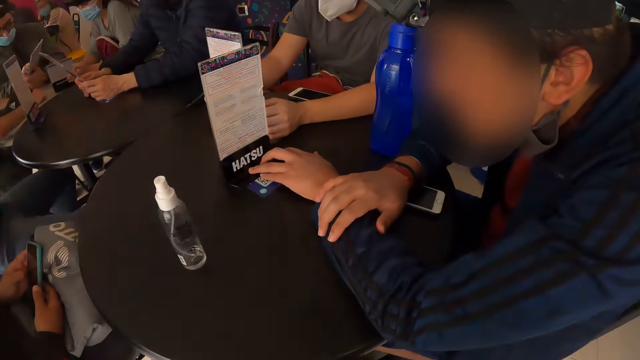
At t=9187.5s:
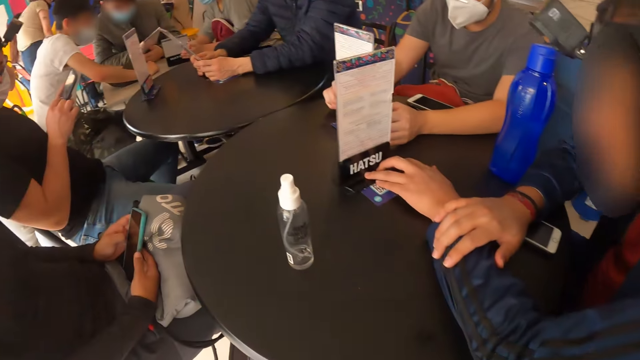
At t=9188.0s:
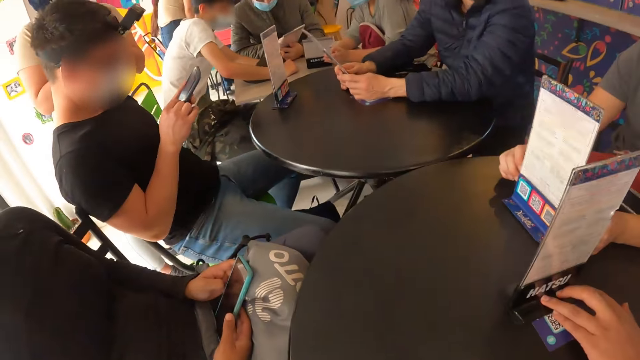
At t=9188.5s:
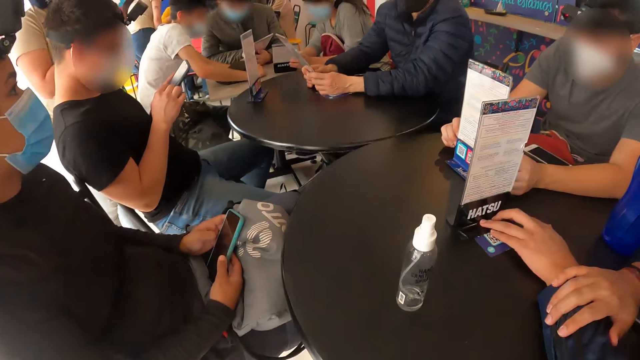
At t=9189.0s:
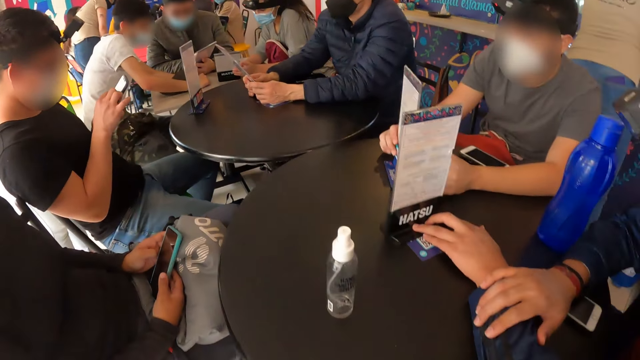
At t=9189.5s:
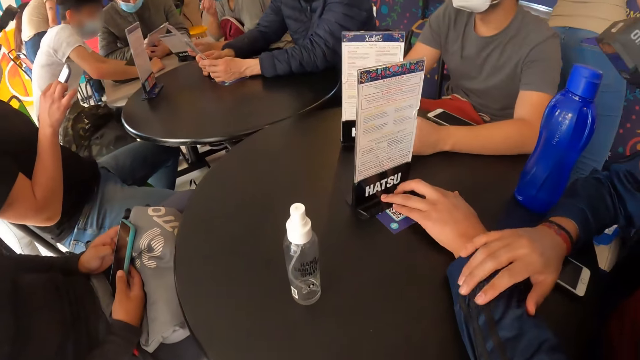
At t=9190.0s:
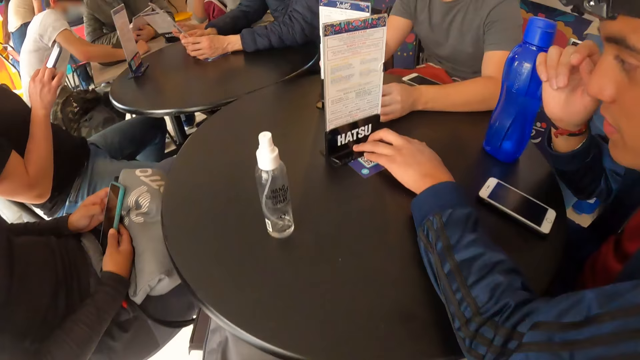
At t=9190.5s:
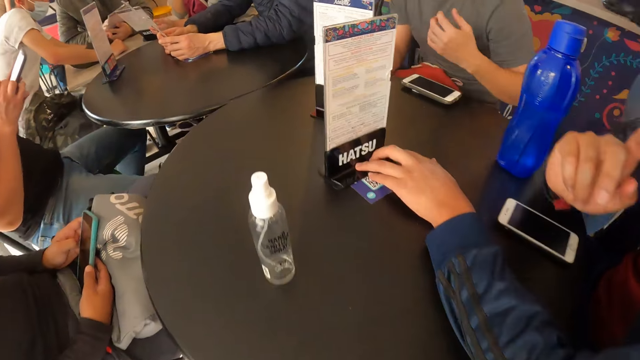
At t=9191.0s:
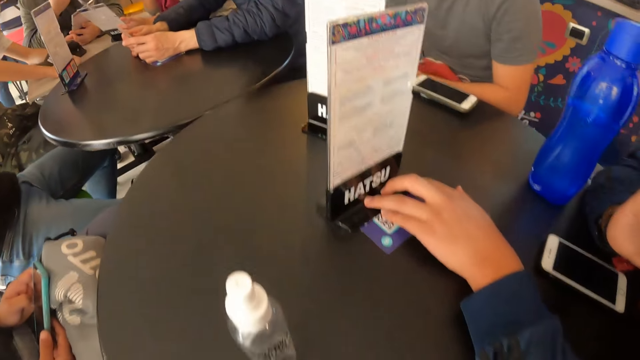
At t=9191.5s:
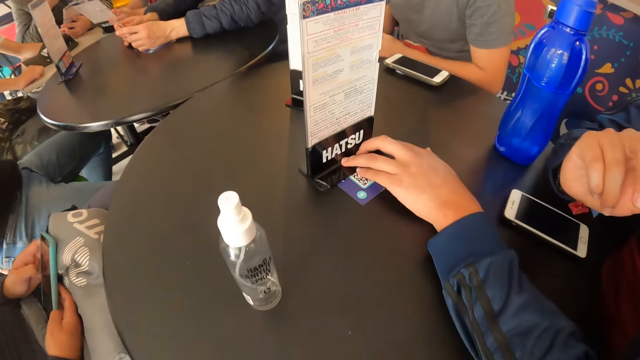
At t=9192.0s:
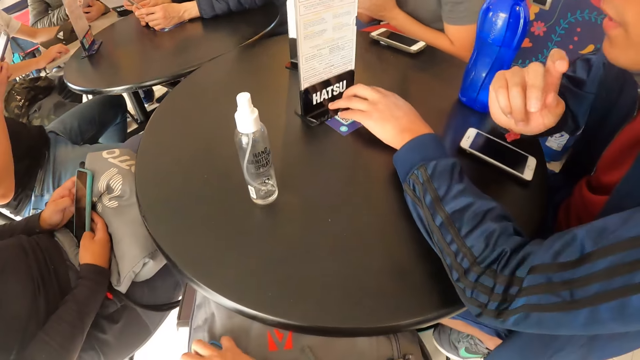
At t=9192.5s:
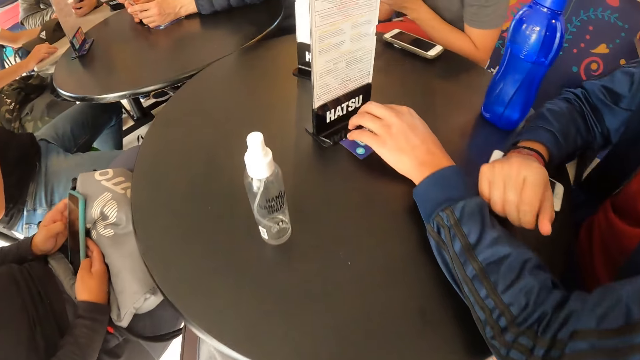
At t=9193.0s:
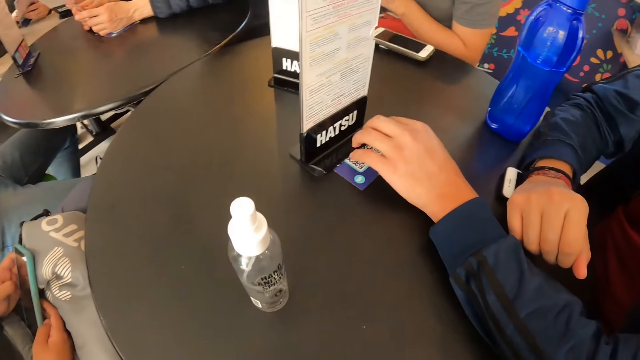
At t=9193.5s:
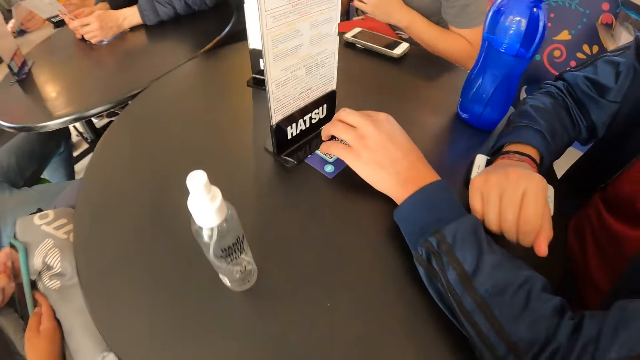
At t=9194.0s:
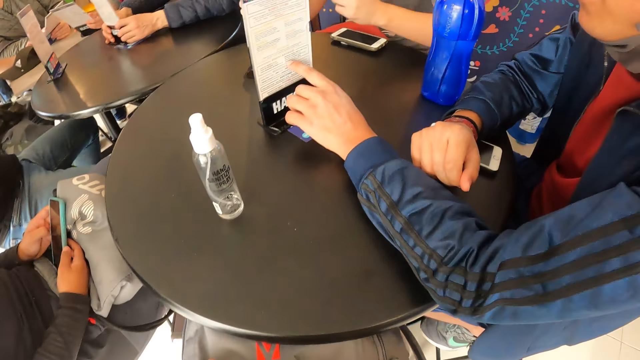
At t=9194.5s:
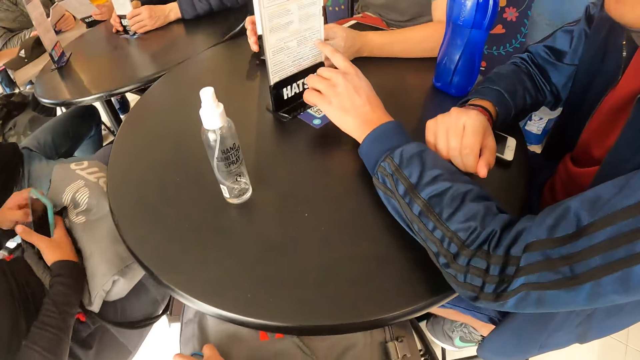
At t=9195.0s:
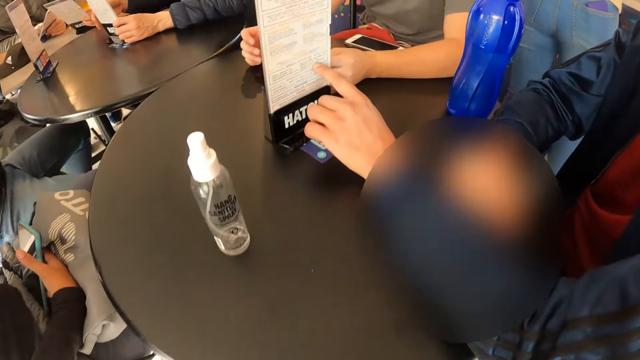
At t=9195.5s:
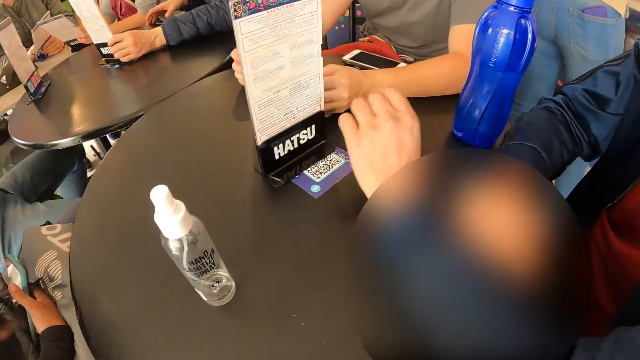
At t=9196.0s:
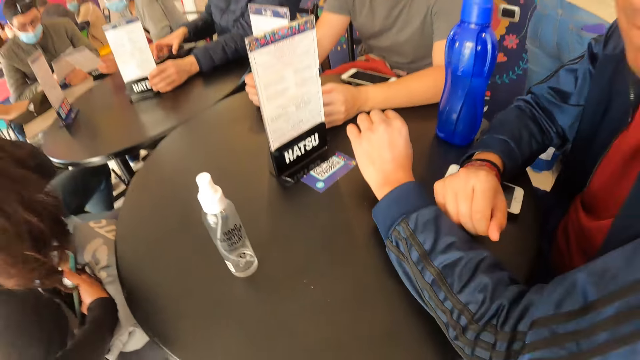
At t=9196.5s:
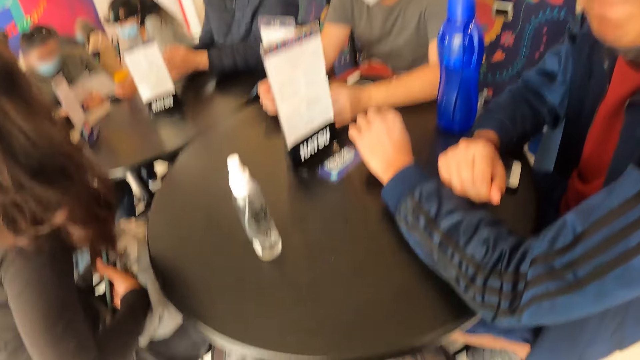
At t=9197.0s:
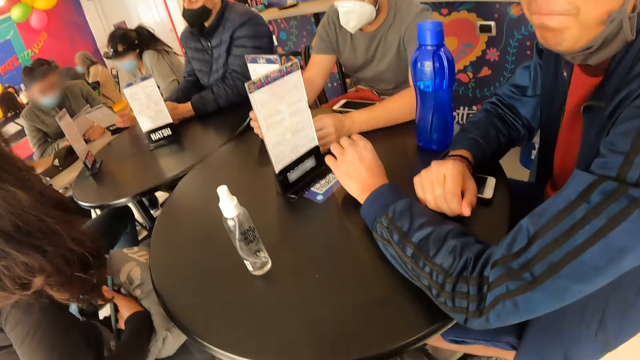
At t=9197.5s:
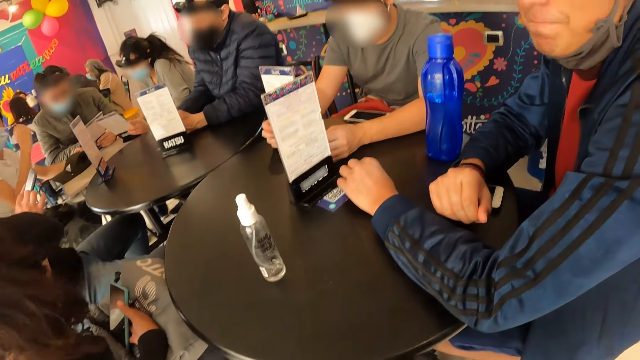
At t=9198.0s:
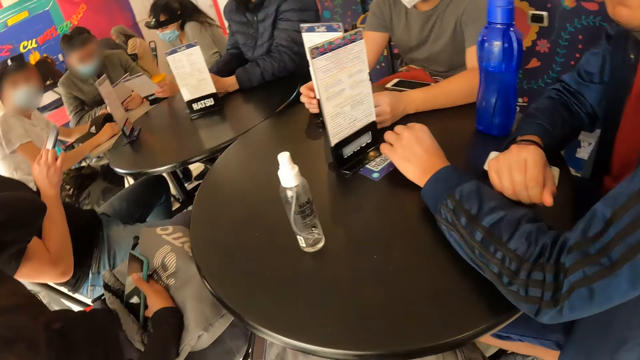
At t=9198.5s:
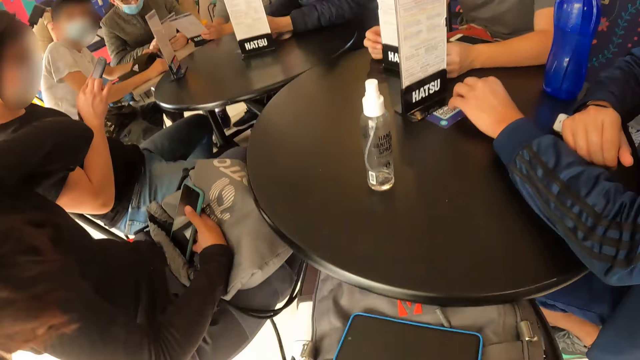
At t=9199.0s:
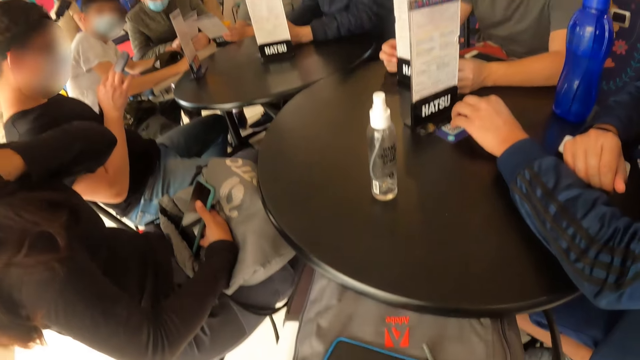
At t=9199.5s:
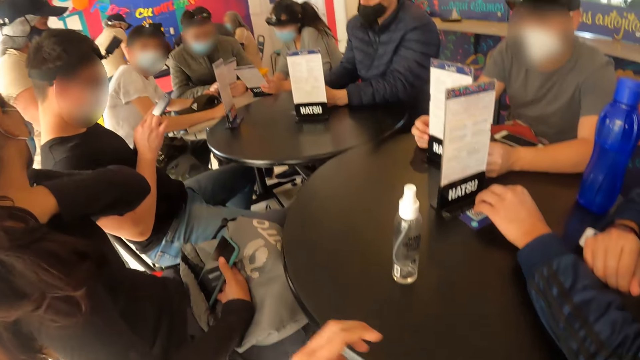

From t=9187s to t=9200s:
A man scrolls the phone. Another man touches the menu. A third man lifts the hand and touches the menu. A man moves the menu on the table with both hands. The woman itches her neck with her right hand. The camera wearer looks around. A man places his right hand on the table. The camera wearer moves the bag on his lap with both hands.

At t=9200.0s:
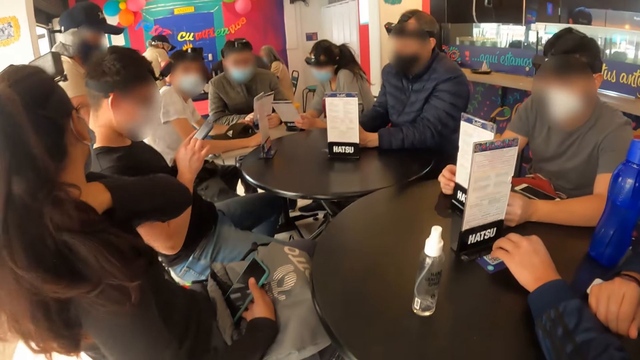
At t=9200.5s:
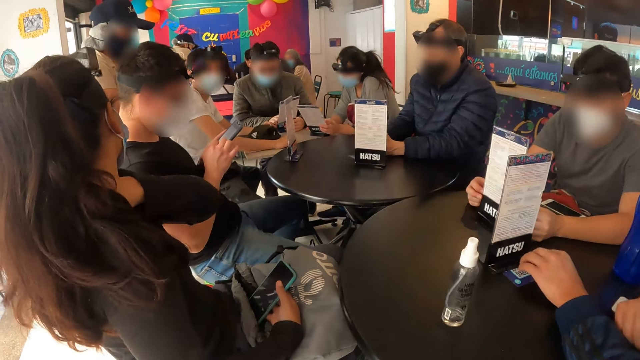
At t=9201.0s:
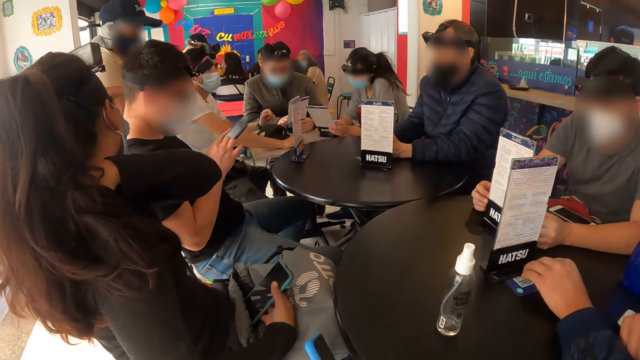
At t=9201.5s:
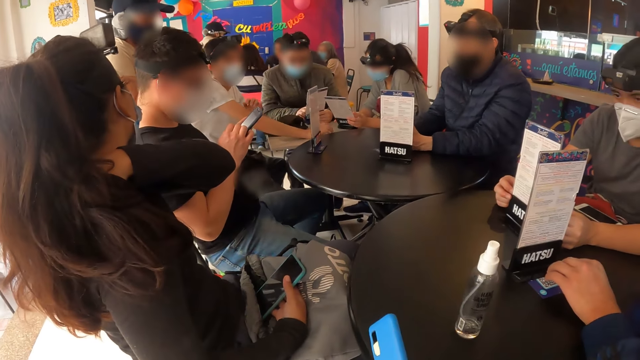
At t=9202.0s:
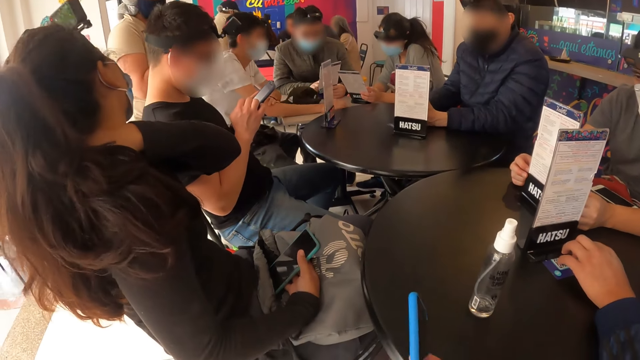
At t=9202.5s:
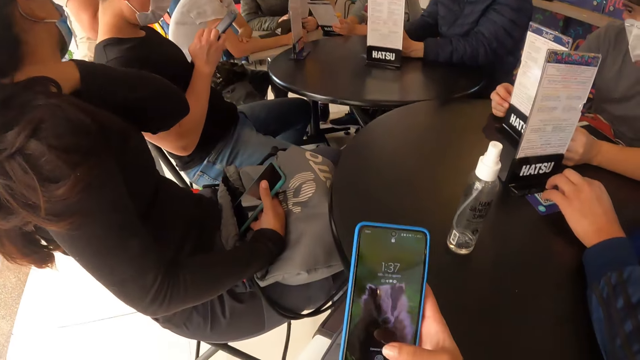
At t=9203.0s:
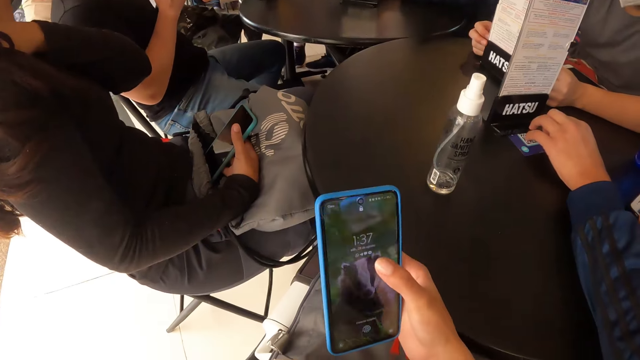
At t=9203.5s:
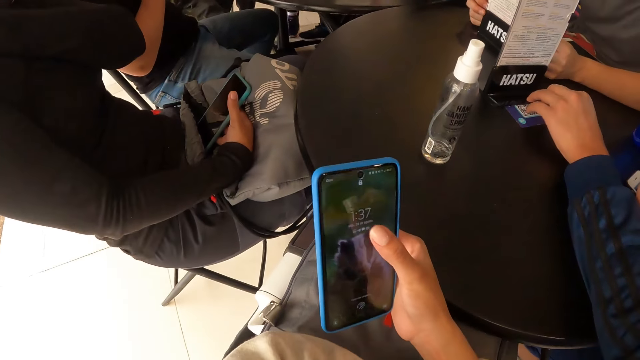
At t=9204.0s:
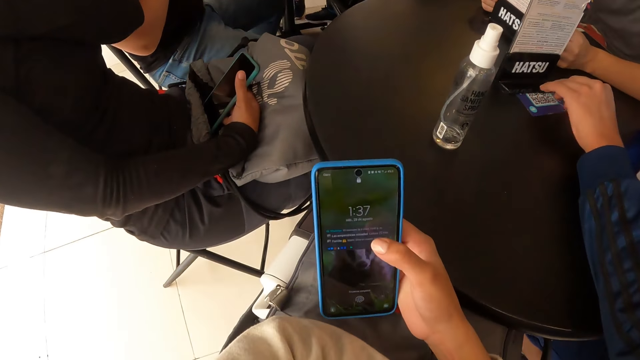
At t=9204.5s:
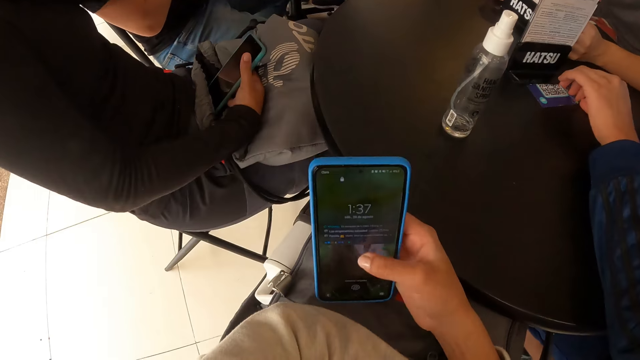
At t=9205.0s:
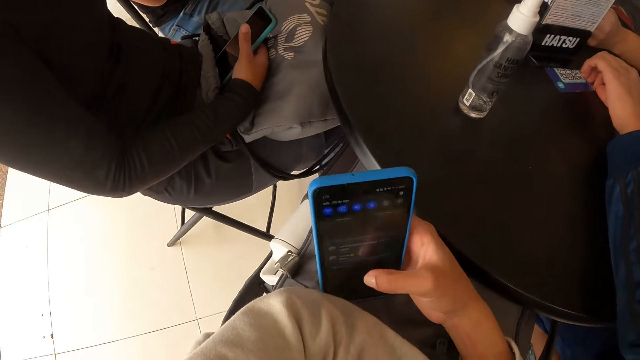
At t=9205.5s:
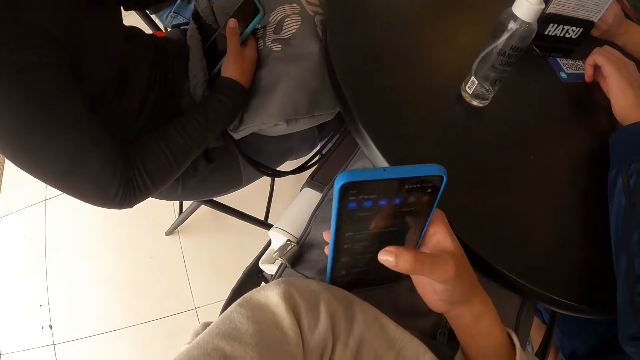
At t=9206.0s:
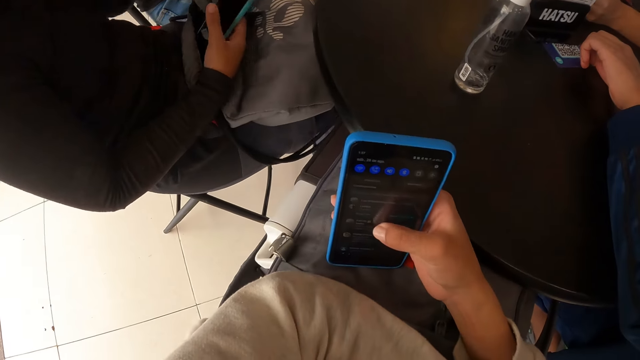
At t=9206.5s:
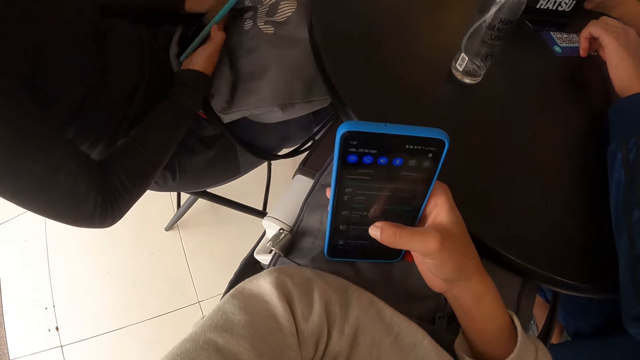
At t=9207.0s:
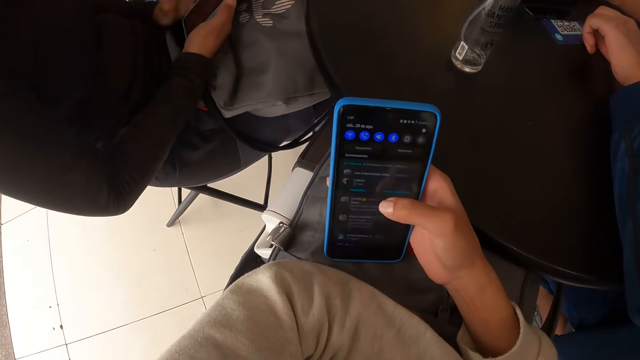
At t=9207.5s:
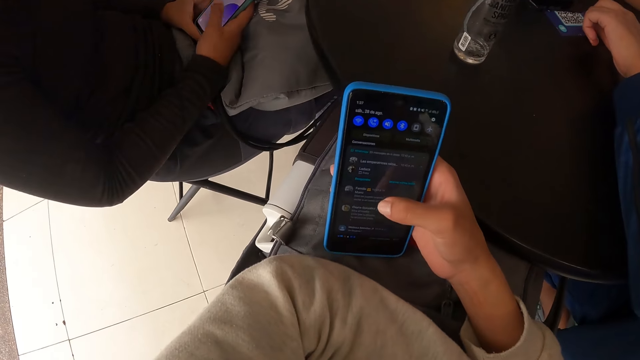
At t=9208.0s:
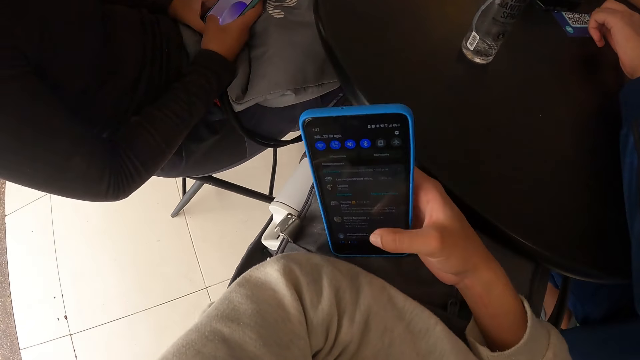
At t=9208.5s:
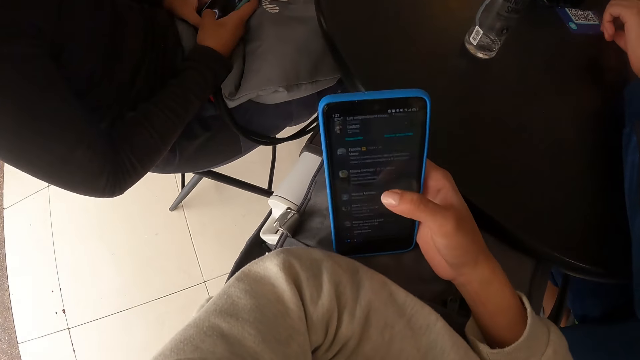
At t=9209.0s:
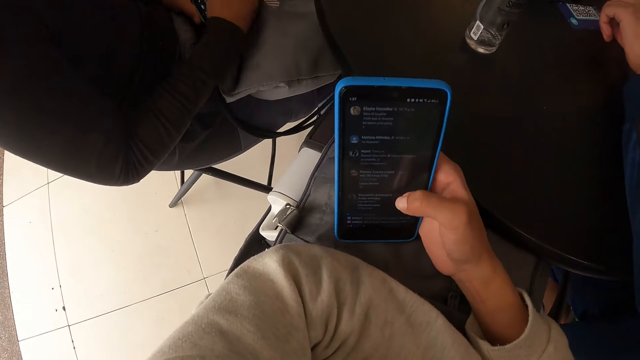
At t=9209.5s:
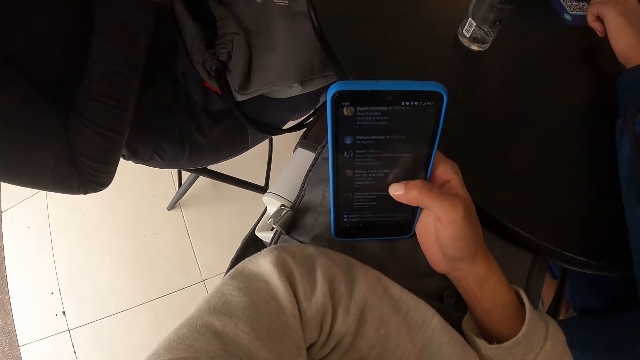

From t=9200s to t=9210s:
A person scrolls on a phone. The woman scratches on the neck. The camera wearer scrolls through a phone with his right hand. The woman scrolls through the phone in both hands.
